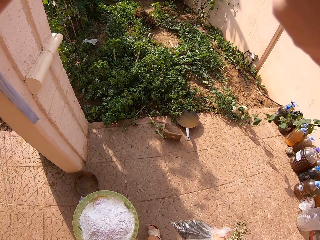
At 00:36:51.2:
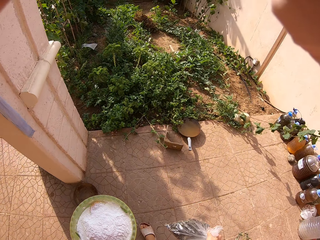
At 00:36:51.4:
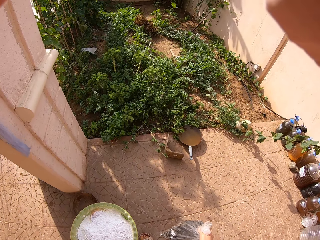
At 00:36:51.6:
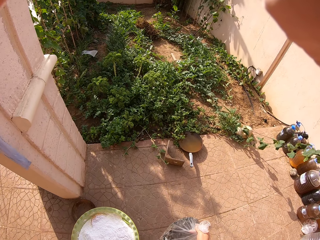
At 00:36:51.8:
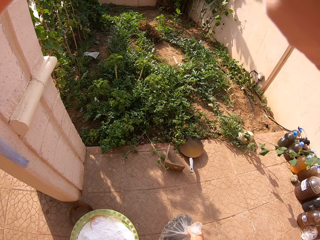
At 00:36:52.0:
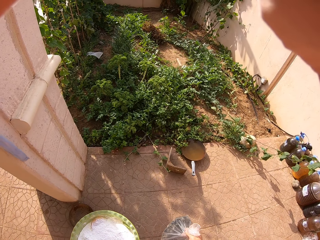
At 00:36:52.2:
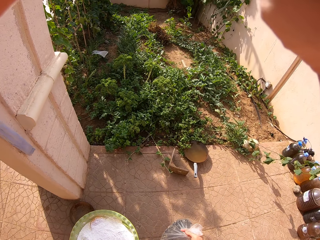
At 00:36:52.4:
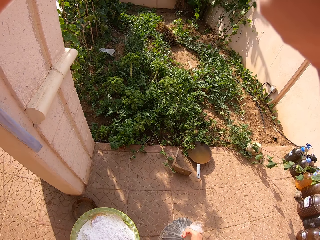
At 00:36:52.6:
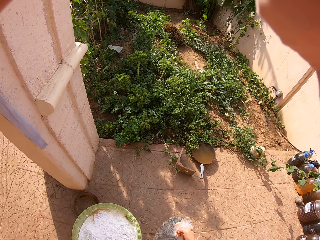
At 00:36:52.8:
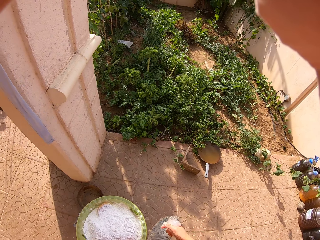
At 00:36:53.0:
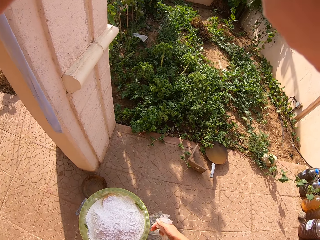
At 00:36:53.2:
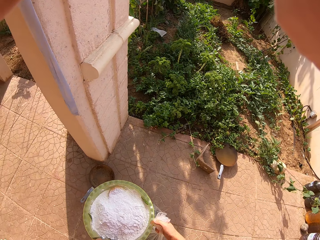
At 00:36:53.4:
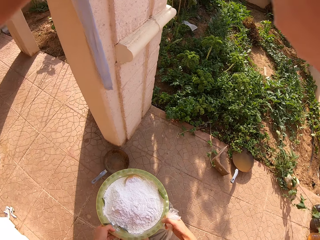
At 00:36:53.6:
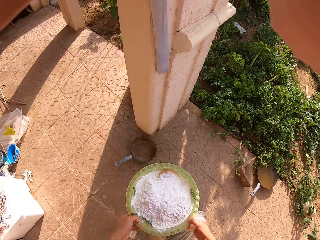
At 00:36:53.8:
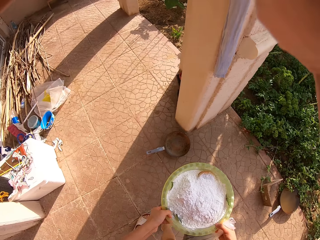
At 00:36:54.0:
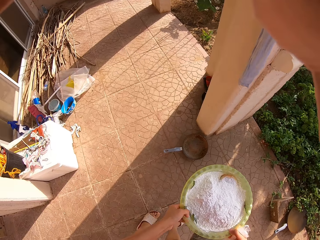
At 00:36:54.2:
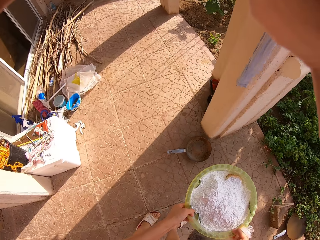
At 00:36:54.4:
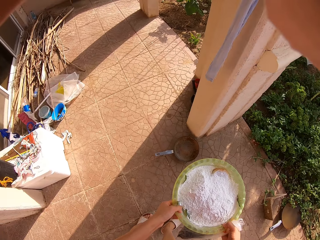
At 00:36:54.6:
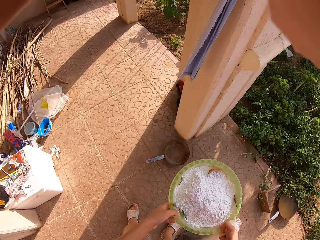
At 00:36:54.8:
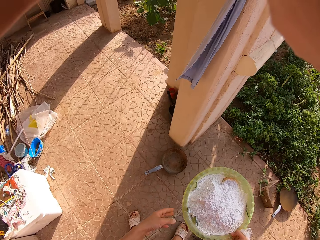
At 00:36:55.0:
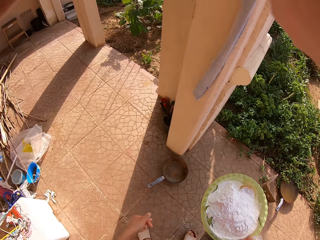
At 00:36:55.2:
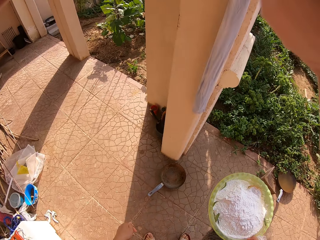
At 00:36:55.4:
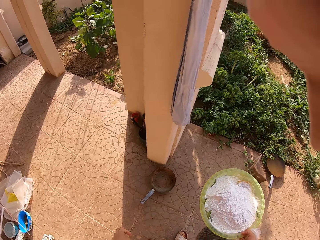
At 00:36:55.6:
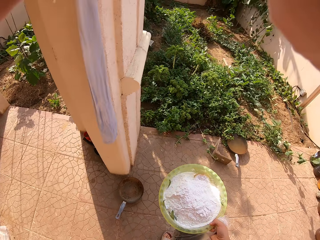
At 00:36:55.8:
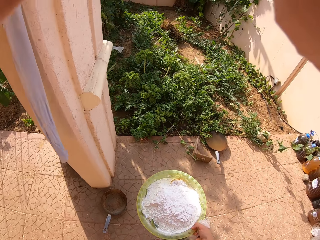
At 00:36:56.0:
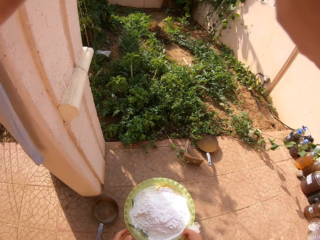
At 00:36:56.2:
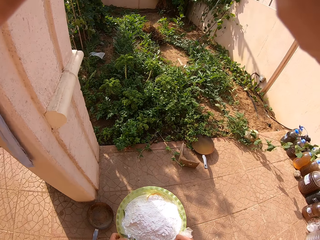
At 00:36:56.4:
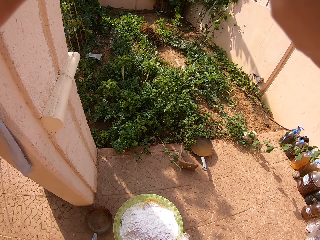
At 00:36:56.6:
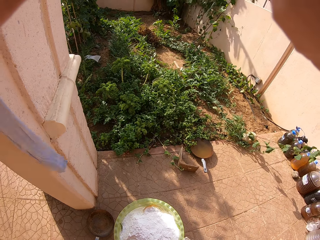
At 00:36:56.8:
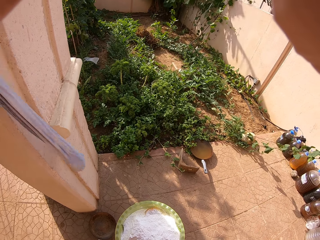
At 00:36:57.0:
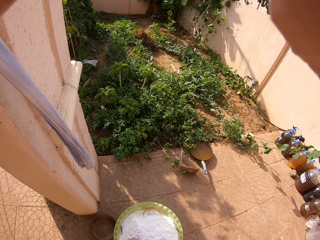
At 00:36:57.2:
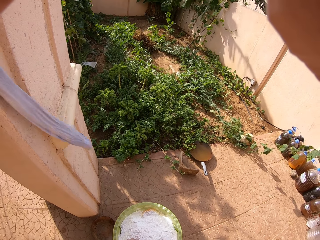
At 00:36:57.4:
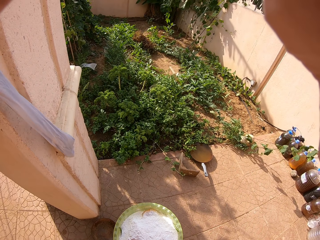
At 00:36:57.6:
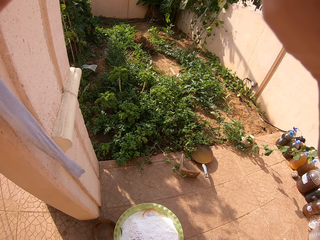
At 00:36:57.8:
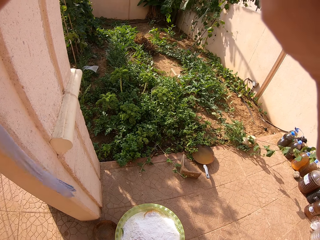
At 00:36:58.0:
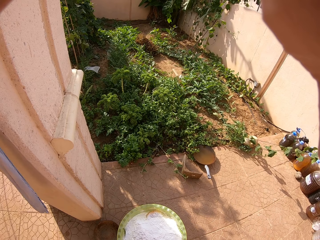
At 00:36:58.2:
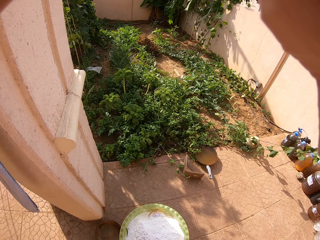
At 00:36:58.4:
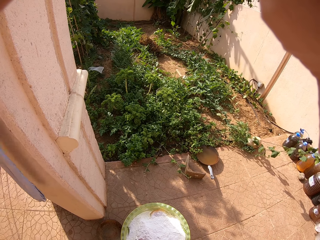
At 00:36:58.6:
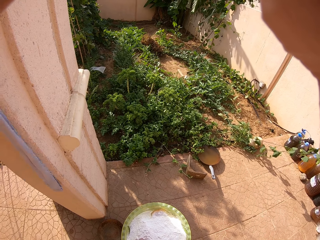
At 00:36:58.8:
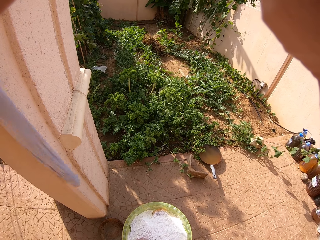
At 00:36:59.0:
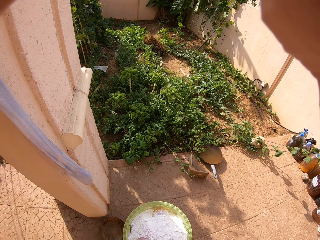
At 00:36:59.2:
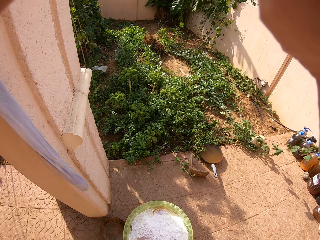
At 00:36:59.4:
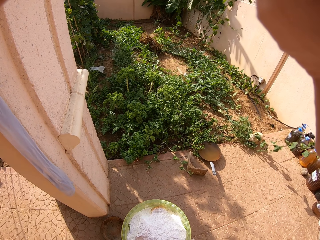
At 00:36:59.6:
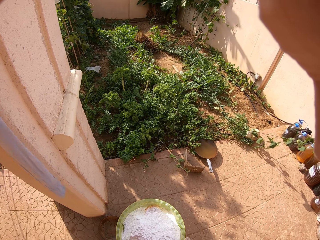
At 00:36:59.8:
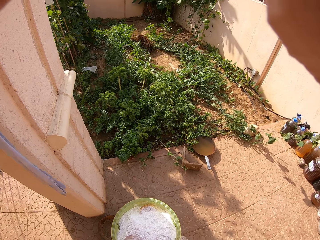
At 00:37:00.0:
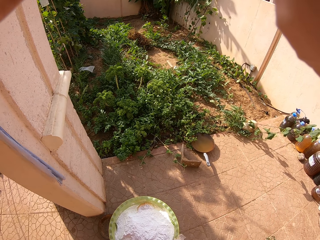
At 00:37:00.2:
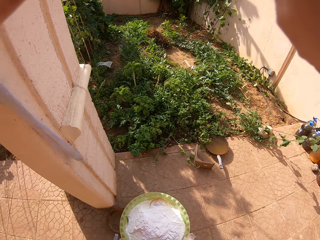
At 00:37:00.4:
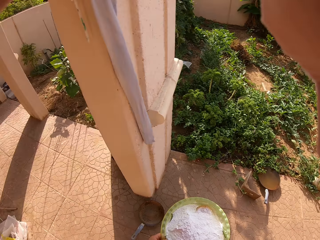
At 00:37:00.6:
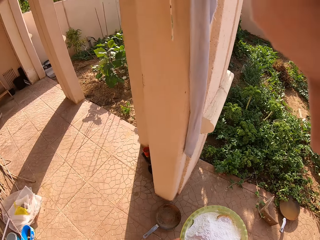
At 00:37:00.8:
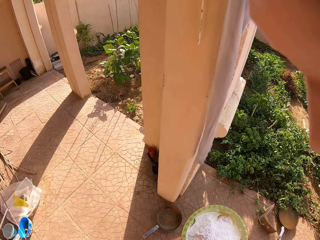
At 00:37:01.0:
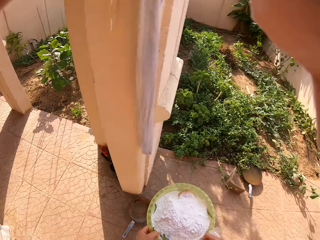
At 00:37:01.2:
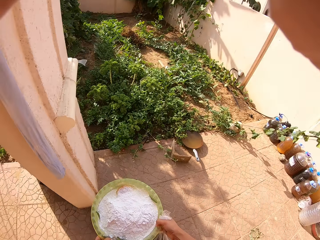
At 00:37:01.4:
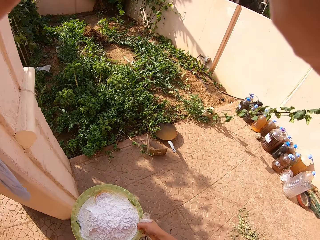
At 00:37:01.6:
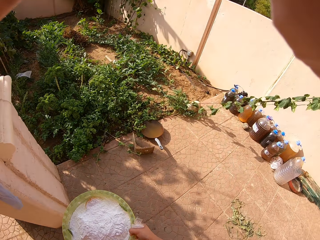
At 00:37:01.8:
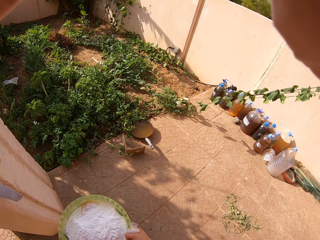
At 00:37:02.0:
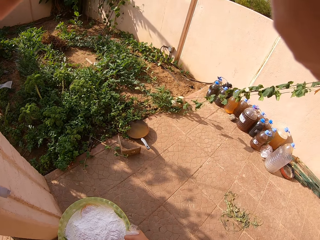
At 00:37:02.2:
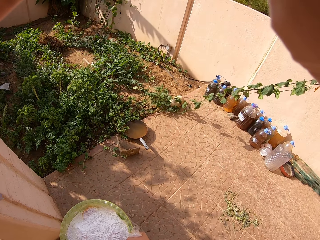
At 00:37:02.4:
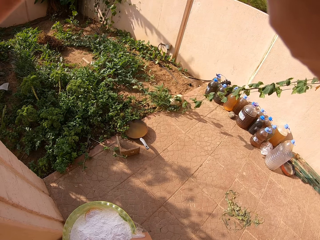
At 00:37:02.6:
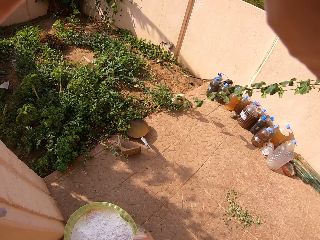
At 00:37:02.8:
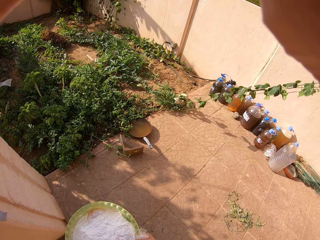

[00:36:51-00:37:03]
The camera wearer looks around the area.

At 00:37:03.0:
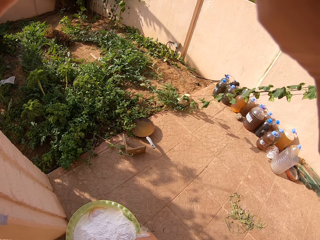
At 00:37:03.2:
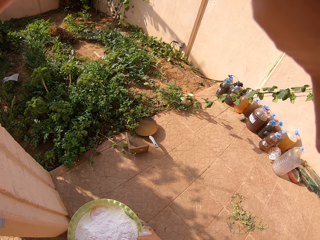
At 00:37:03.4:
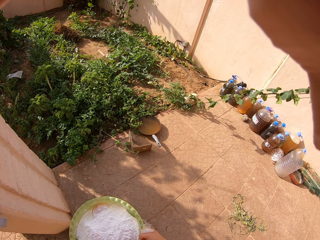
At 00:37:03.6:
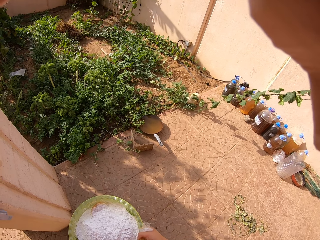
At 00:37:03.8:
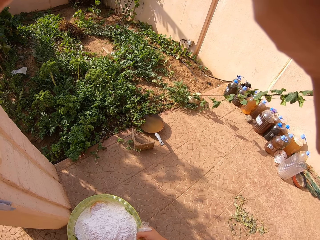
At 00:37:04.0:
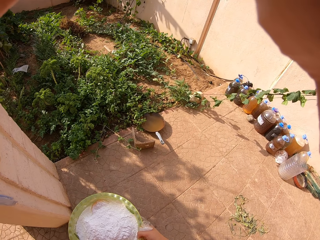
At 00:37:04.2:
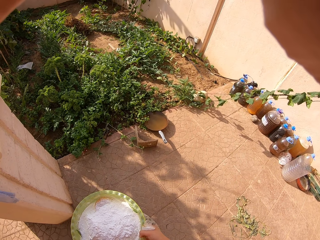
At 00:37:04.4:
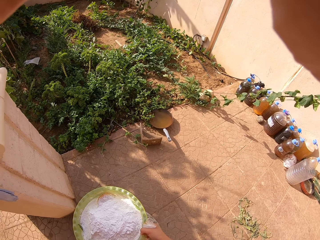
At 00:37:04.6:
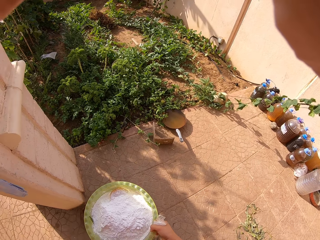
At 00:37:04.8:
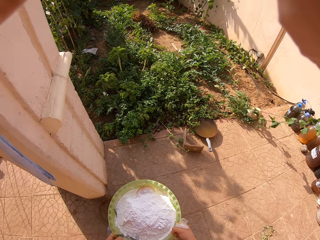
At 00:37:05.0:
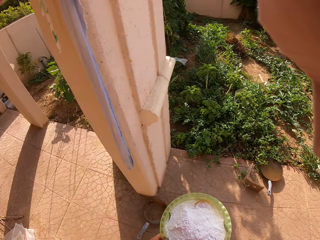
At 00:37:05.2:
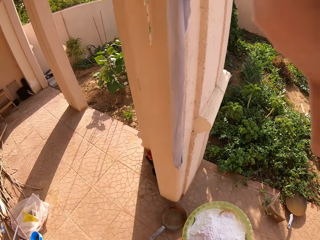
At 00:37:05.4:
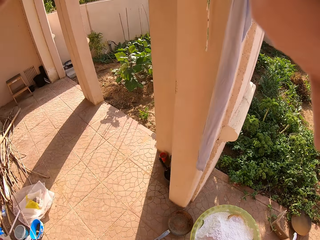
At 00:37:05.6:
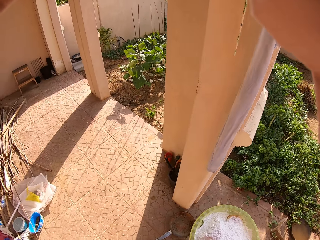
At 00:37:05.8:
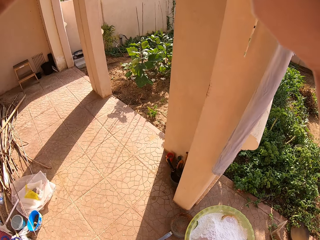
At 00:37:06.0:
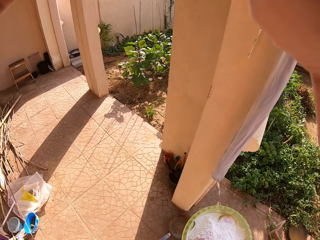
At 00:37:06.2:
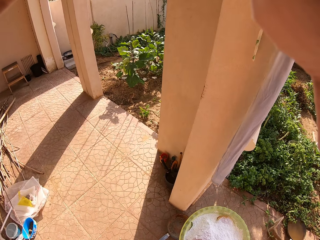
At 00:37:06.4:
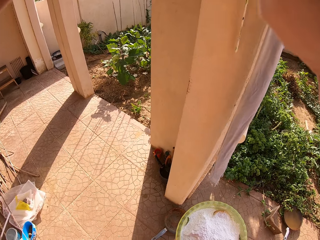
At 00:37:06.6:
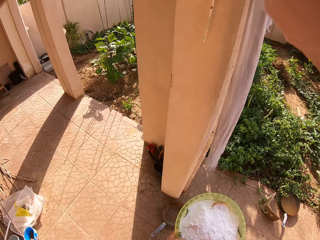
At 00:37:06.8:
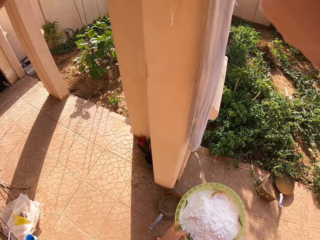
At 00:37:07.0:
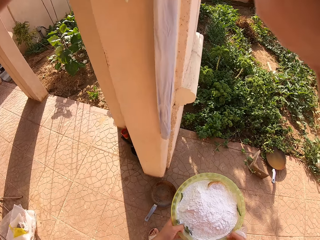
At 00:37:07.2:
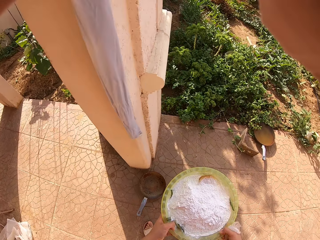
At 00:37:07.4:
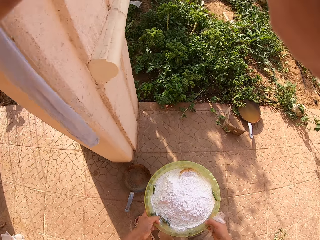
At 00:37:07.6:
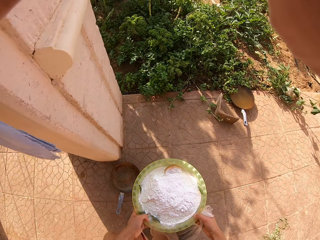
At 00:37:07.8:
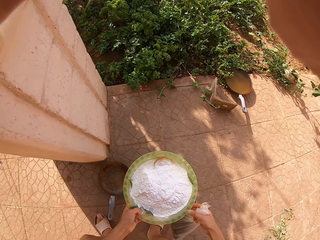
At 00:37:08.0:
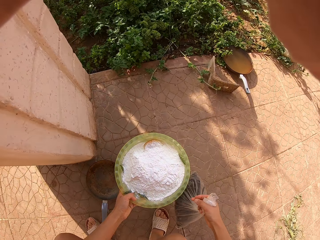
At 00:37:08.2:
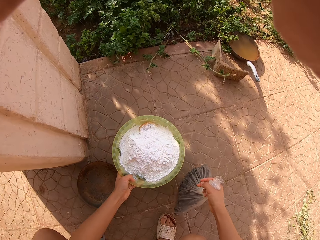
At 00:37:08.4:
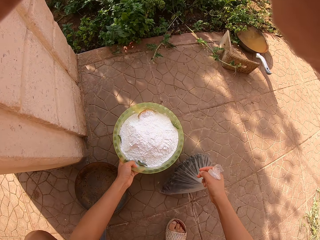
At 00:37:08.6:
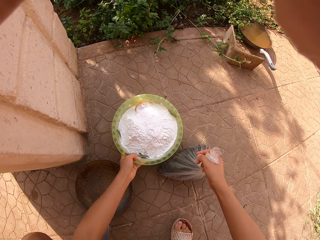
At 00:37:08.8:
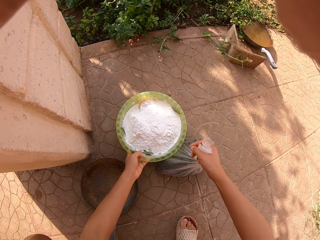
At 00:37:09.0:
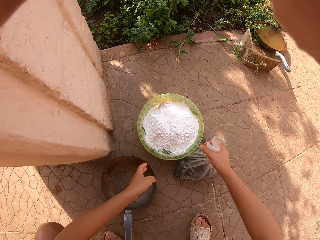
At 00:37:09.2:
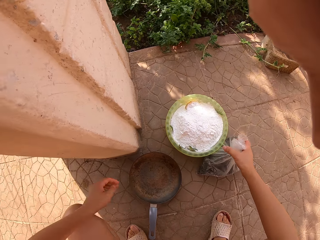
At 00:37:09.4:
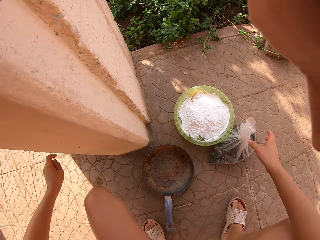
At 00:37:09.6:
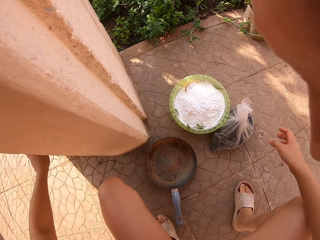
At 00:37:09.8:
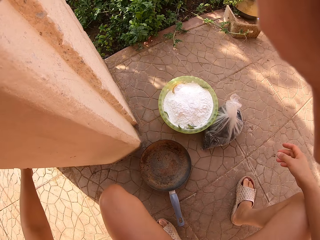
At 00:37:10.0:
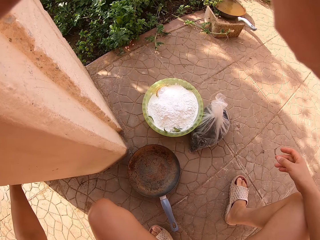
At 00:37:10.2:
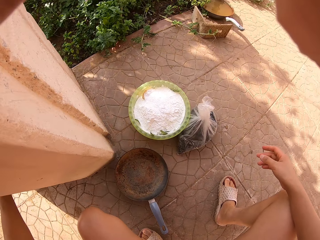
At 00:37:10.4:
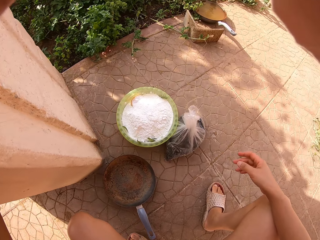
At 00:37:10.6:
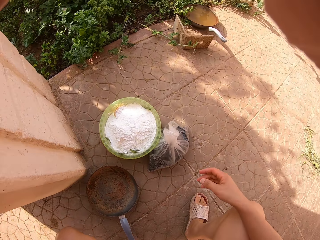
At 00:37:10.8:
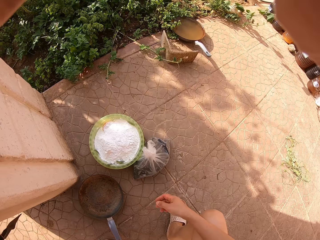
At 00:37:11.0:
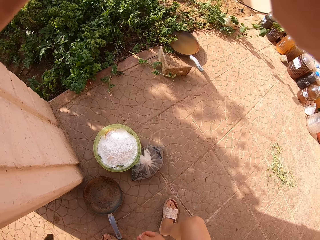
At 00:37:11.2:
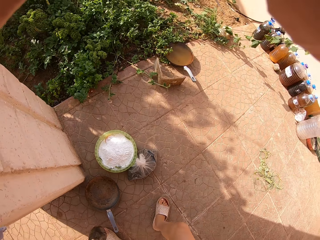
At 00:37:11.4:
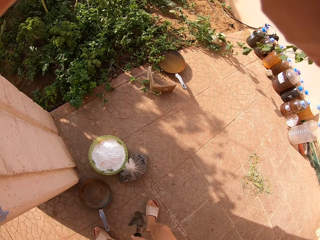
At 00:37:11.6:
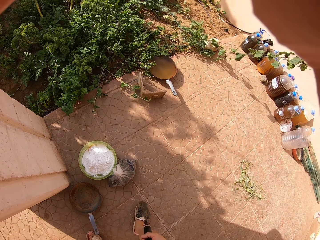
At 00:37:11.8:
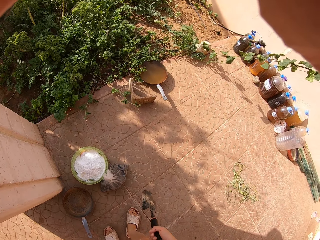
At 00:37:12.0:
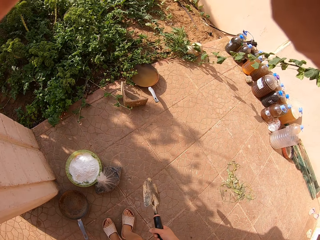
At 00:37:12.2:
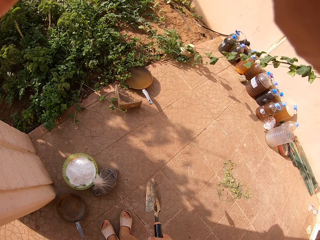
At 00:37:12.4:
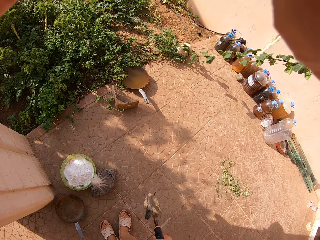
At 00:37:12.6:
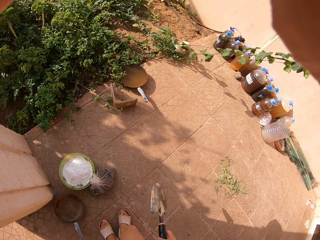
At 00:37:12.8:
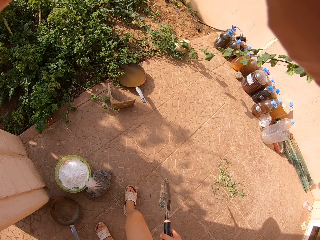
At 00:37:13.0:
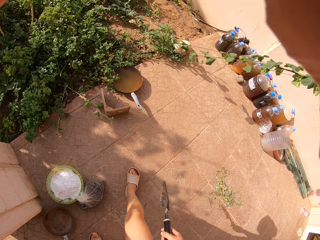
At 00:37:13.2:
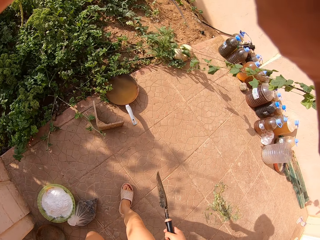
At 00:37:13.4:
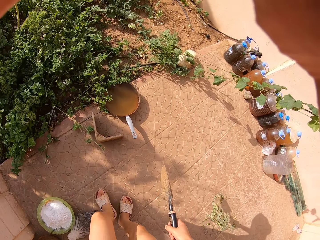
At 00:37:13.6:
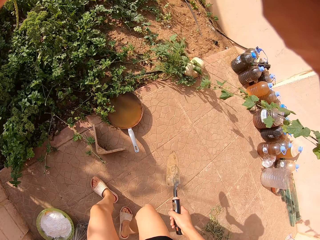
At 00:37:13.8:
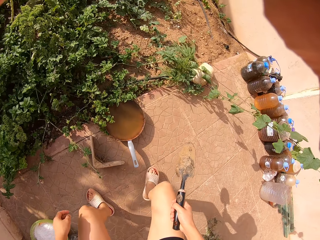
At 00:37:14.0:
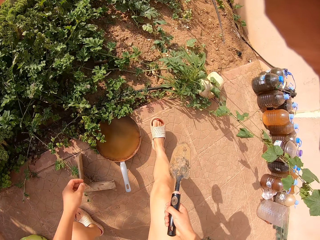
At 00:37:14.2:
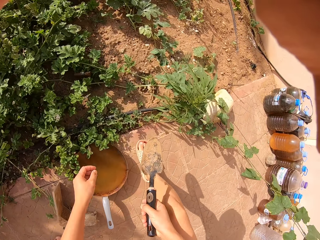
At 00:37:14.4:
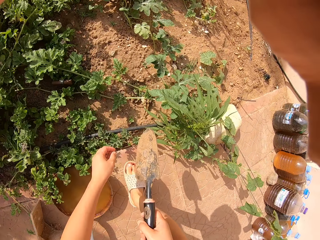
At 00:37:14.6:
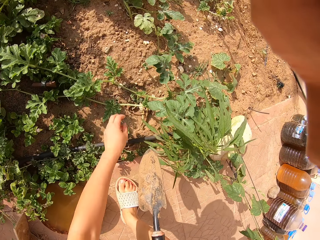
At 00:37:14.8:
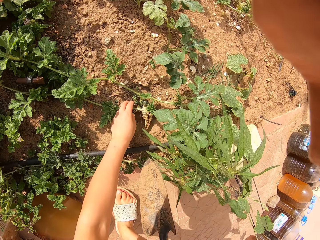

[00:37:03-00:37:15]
The camera wearer places the bowl of flour on the floor. They place the paper on the floor. They pick a hand shovel or gardening trowel from the wall. They walk around the area.
